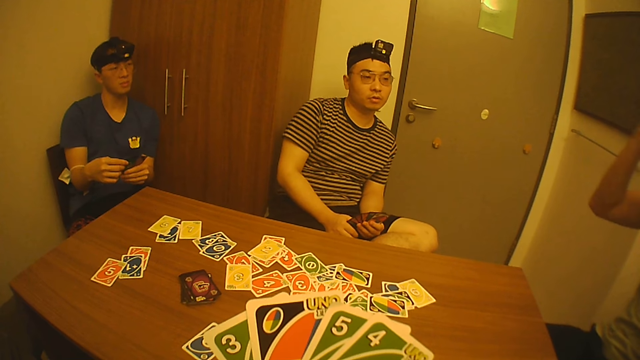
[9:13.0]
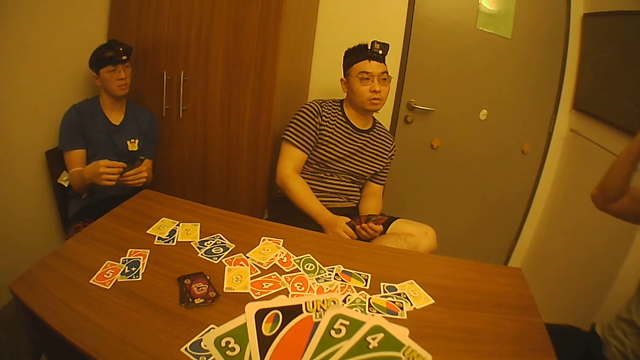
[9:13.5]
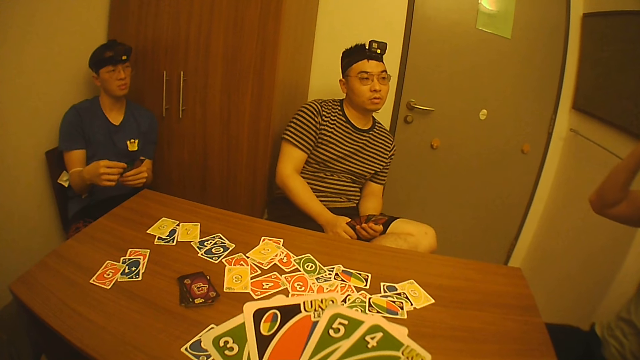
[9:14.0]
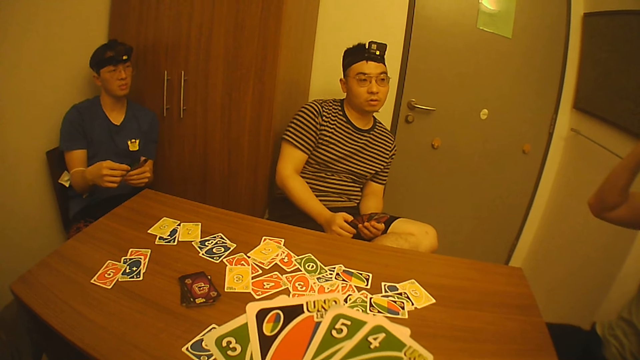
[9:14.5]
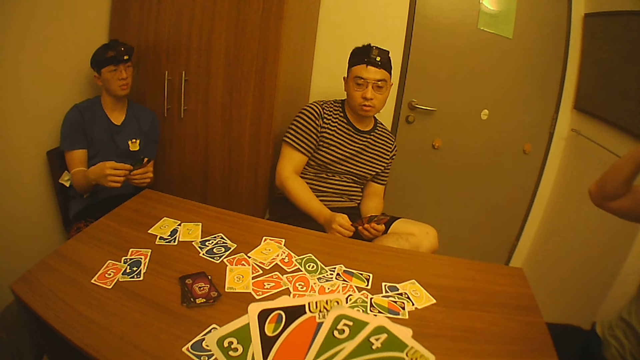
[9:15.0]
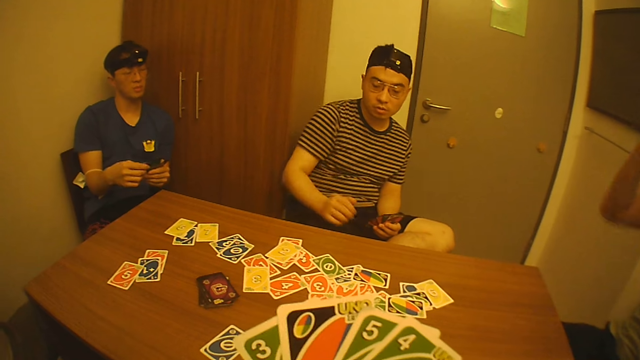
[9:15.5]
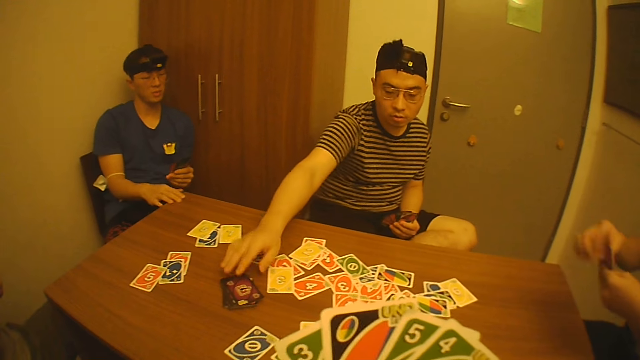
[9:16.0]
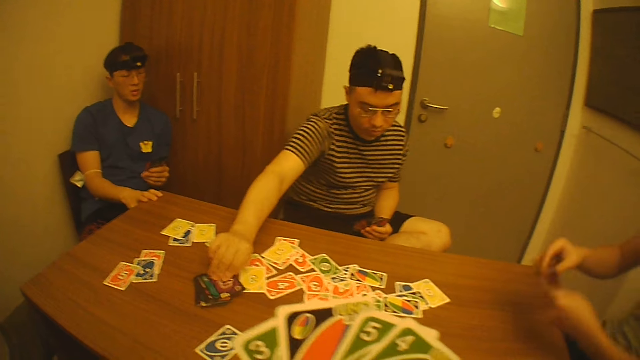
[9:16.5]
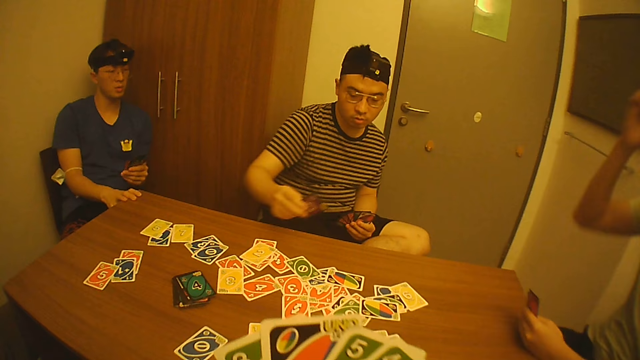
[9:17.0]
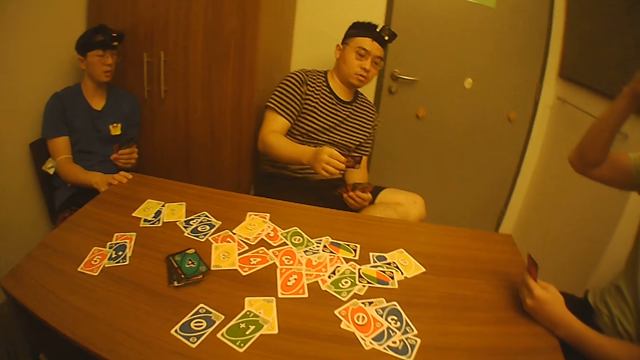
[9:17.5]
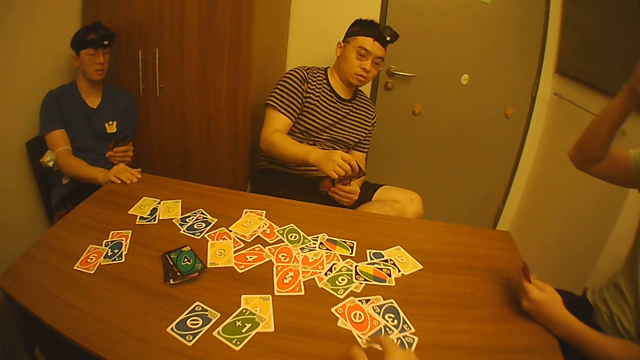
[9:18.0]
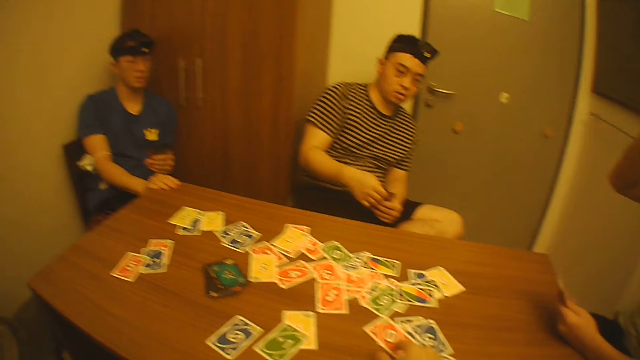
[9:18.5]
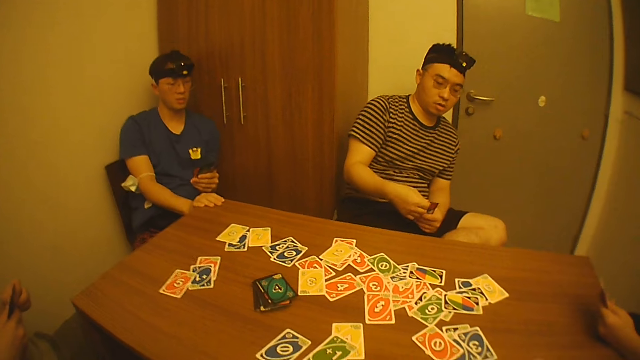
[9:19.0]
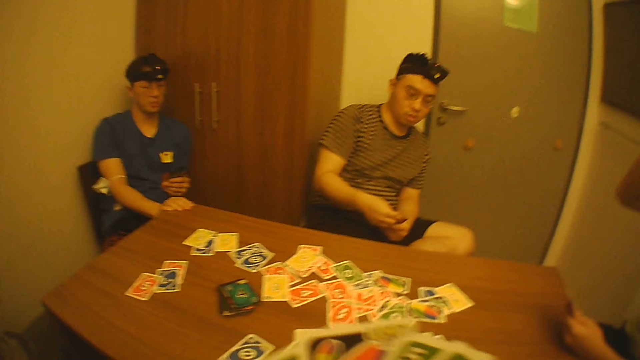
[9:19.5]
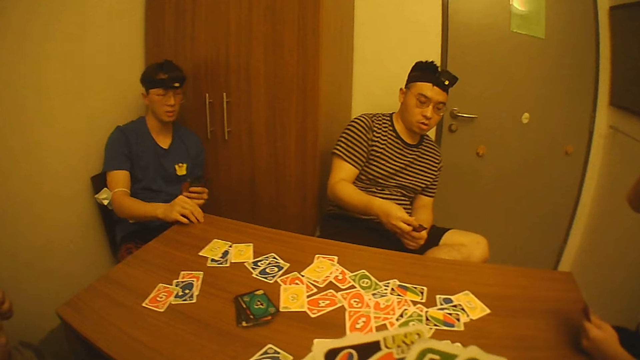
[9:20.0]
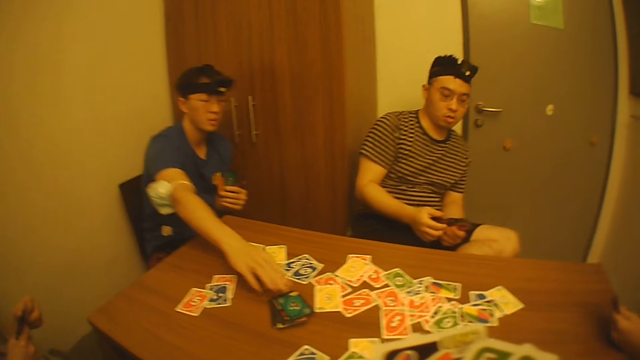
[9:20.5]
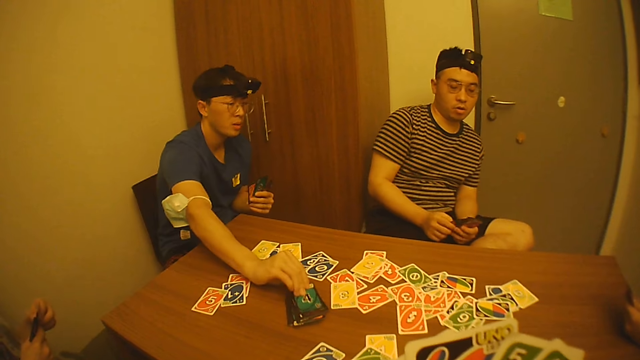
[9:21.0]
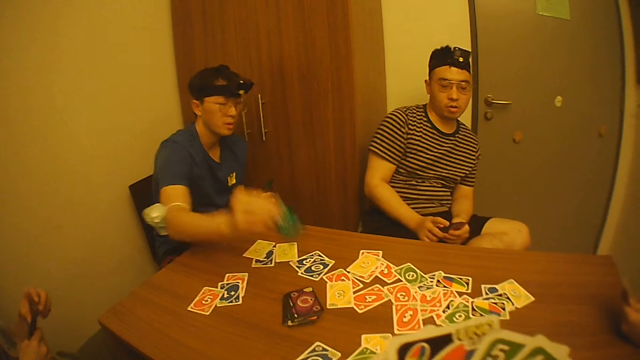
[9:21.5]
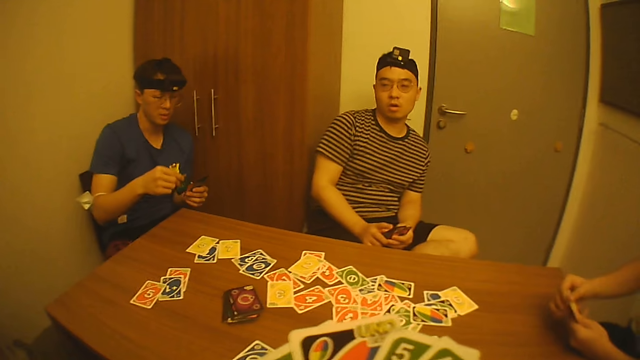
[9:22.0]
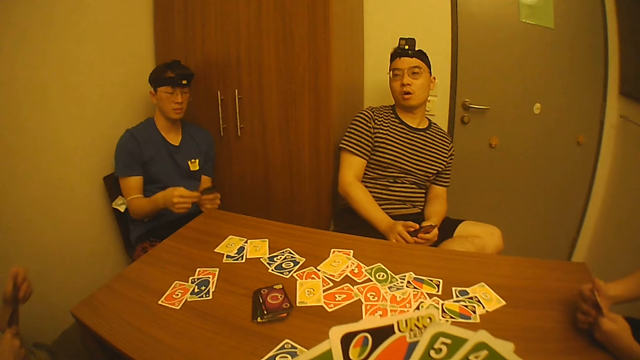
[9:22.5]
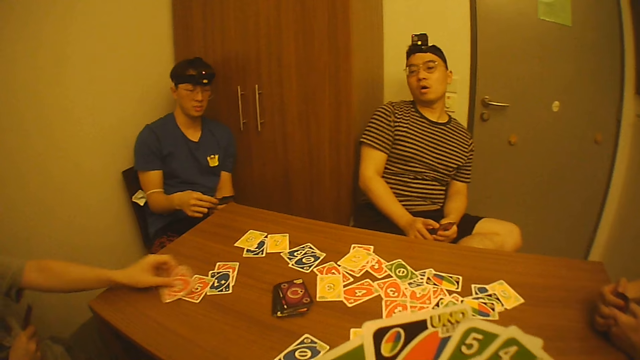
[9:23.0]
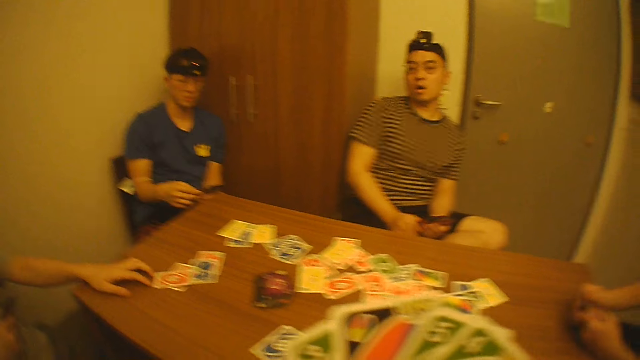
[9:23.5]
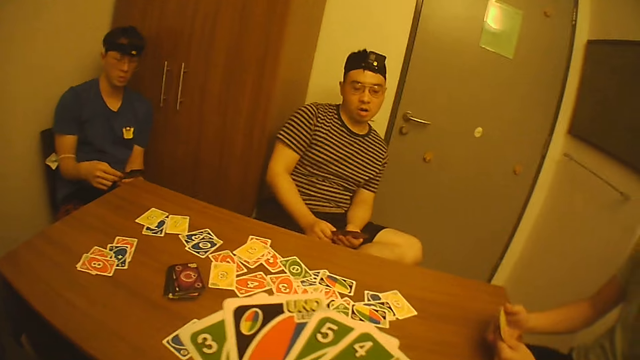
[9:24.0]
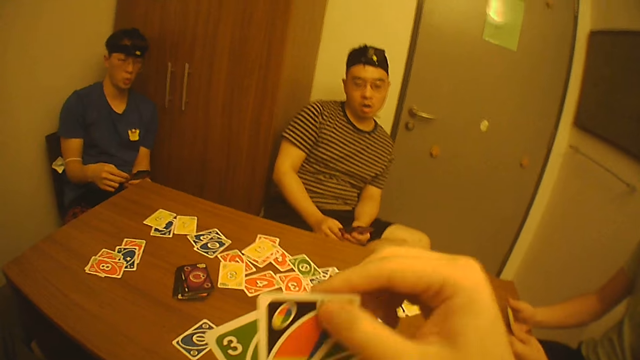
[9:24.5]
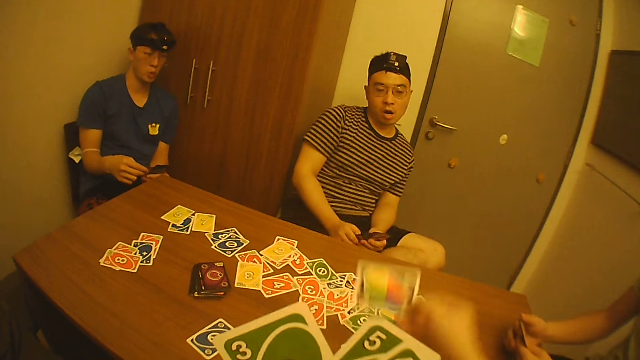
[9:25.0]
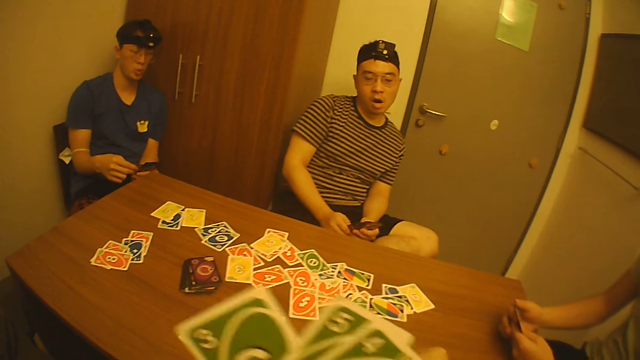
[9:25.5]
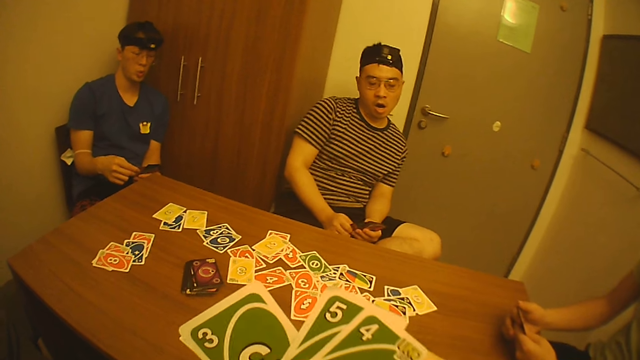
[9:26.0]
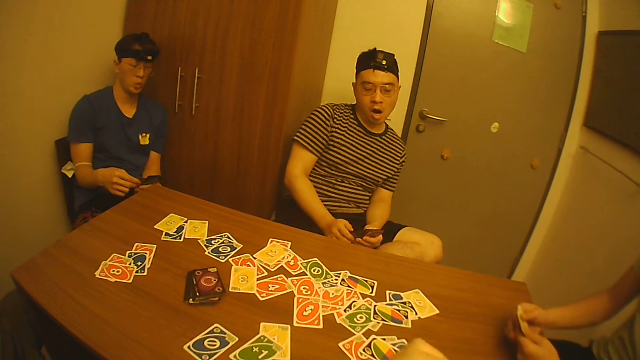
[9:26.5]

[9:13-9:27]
A man holds the cards with his left hand. Another man passes the cards to his left hand with his right hand. A third man touches the table with his right hand. The first man picks a card from the table with his right hand and passes the card to his left hand with his right hand. The camera wearer touches a card on the table with his right hand. A fourth man touches some cards in his right hand with his left hand. The first man touches the cards in his left hand with his right hand. The third man picks a card from the table with his right hand and passes the card to his left hand with his right hand. The second man touches the cards in his left hand with his right hand. The fourth man picks a card from his right hand with his left hand and drops the card on the table with his left hand. The camera wearer picks the card from his left hand with his right hand and drops the card on the table with his right hand.

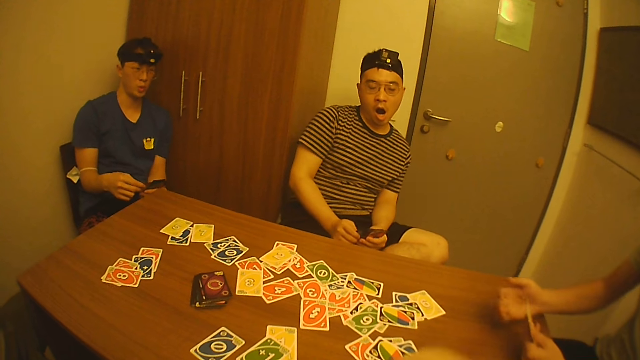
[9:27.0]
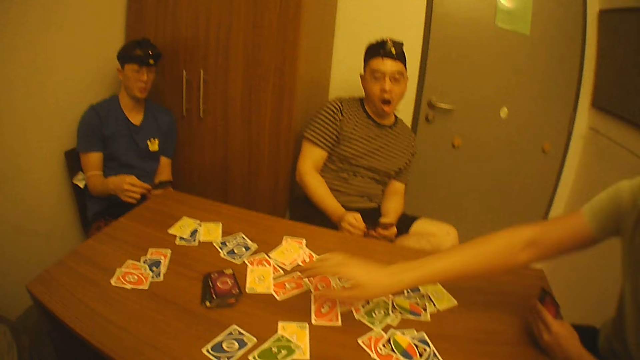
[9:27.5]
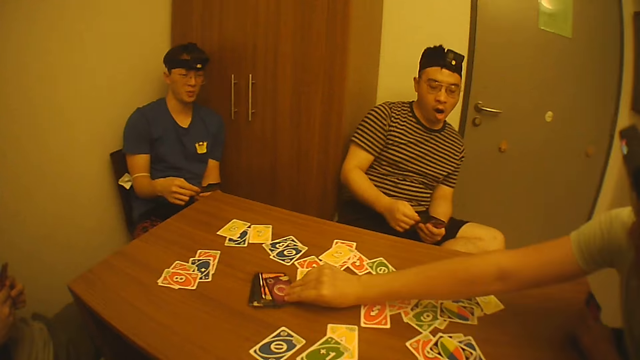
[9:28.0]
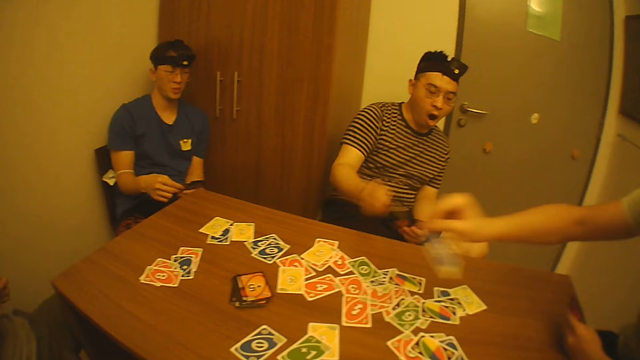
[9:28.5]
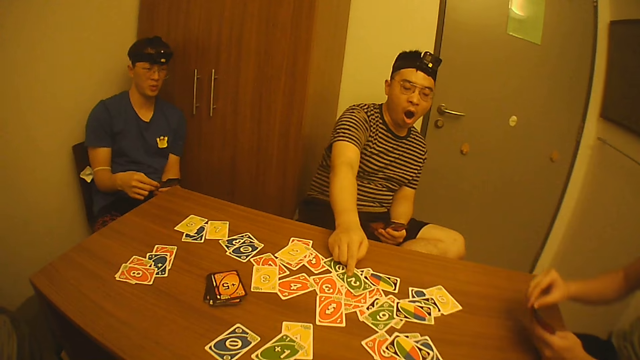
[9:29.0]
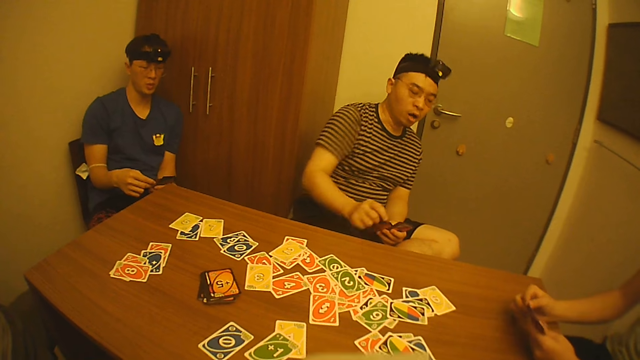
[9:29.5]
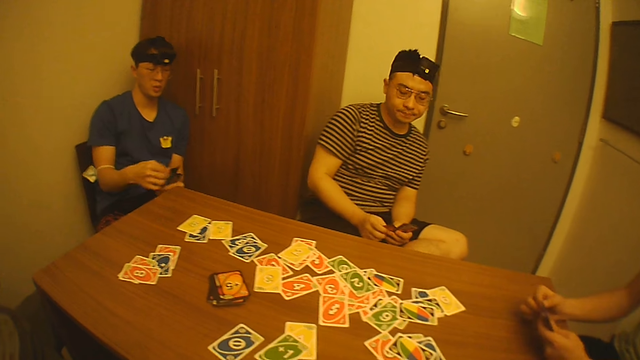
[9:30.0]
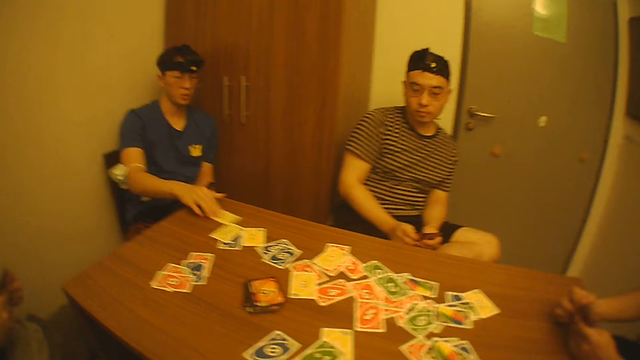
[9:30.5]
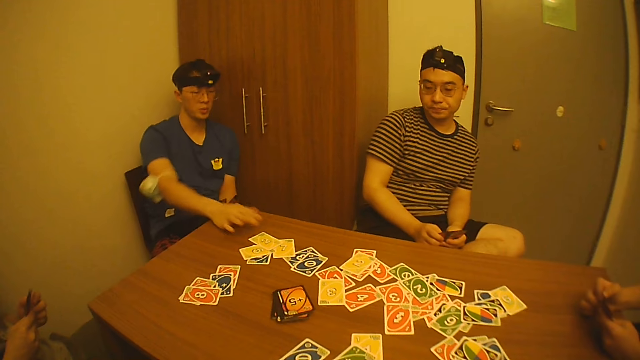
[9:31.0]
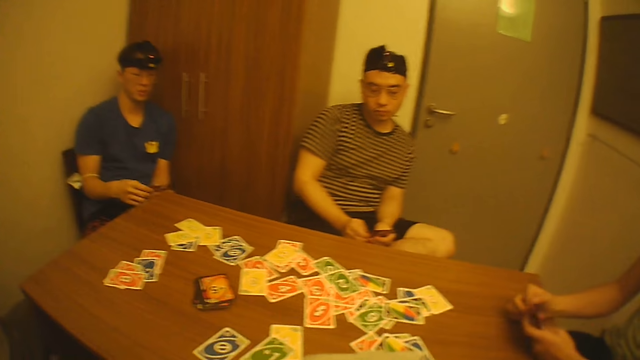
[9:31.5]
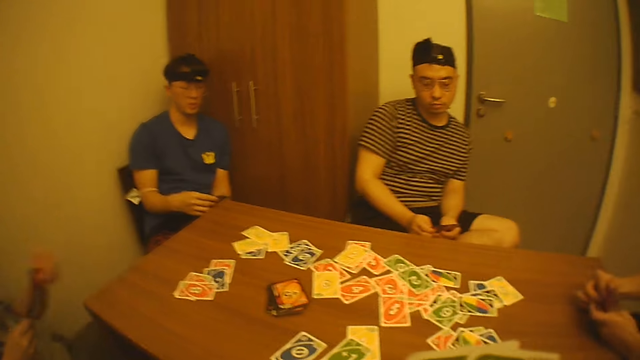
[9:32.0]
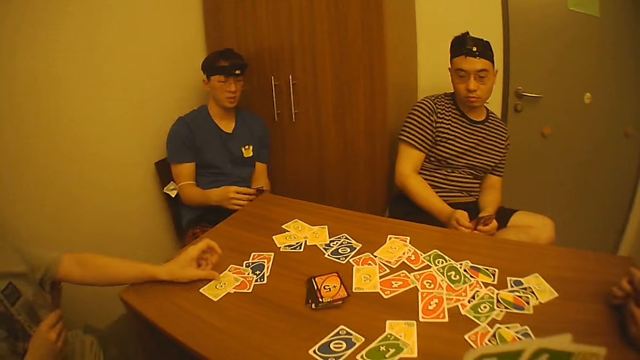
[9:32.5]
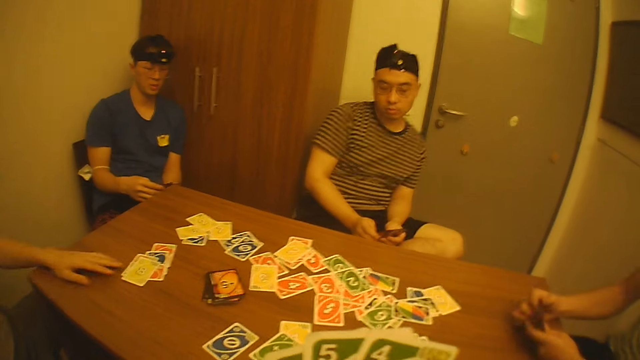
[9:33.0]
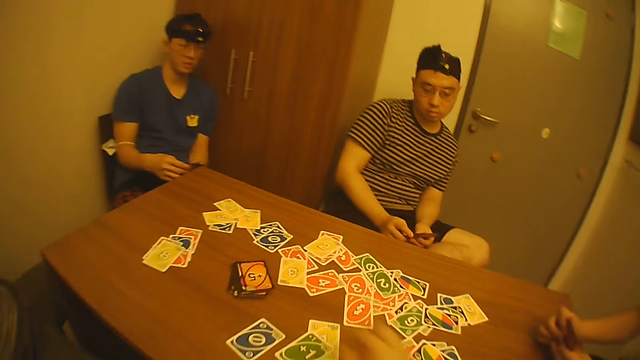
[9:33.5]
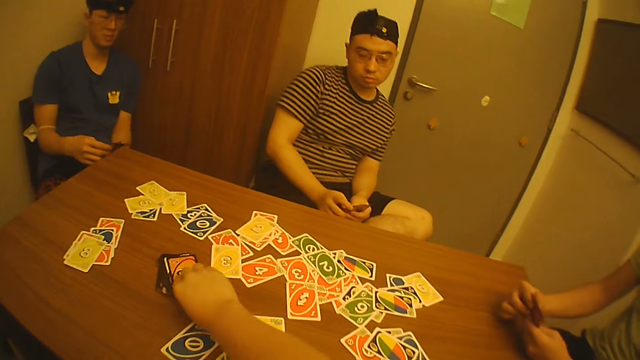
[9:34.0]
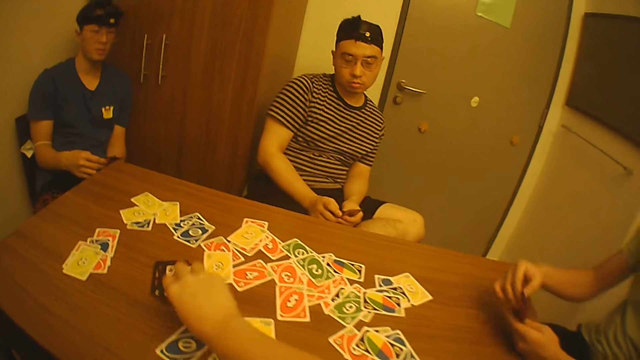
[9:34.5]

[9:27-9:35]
A man picks a card from the table with his right hand. Another man holds the cards with both hands. A third man picks the card from his left hand with his right hand. The first man passes the card to his left hand with his right hand. The third man drops the card on the table with his right hand and touches the cards in his left hand with his right hand. A fourth man picks the card from his left hand with his right hand, drops the card on the table with his right hand, moves the card on the table with his right hand, and touches the cards in his left hand with his right hand. The second man drops the card on the table with his left hand. The camera wearer picks a card from the table with his right hand. The first man picks the card from his left hand with his right hand.
